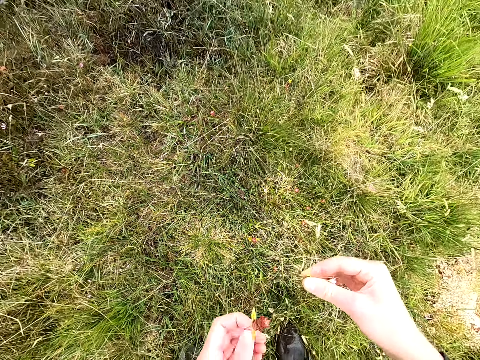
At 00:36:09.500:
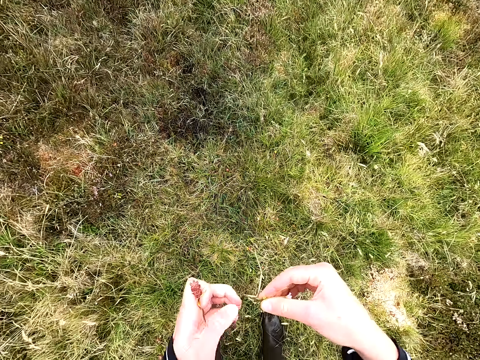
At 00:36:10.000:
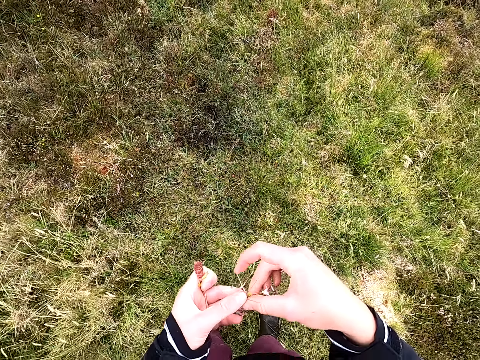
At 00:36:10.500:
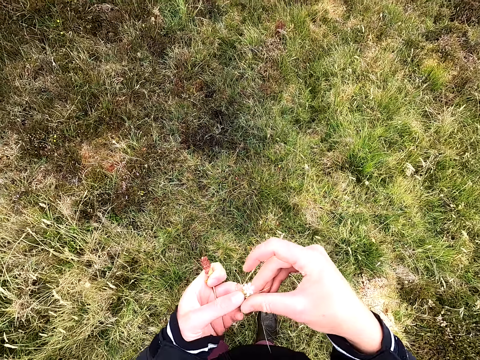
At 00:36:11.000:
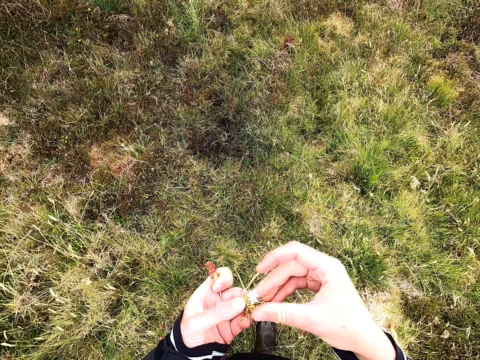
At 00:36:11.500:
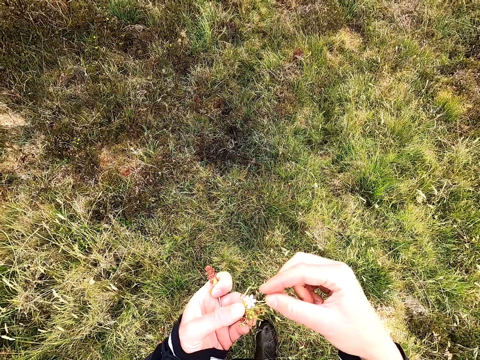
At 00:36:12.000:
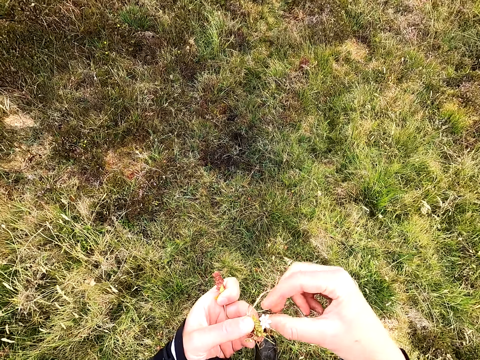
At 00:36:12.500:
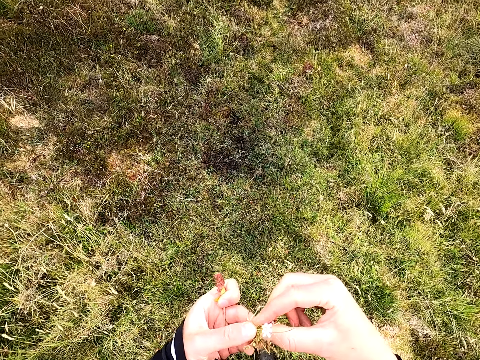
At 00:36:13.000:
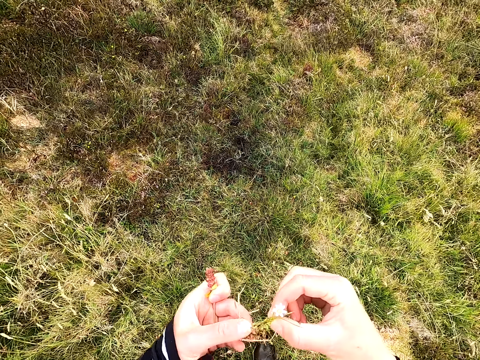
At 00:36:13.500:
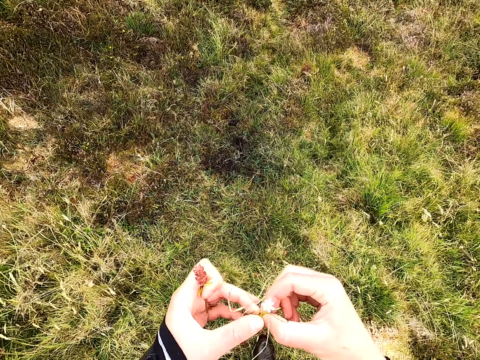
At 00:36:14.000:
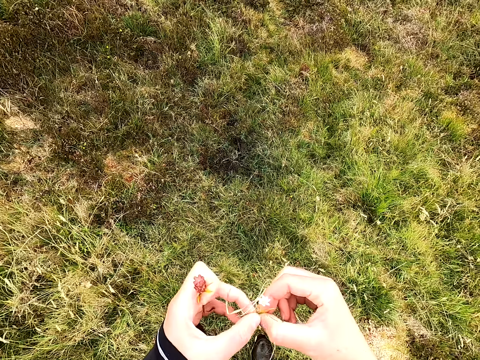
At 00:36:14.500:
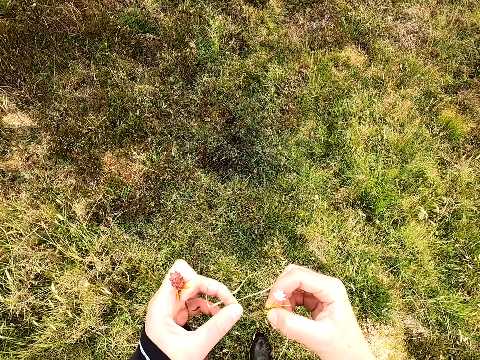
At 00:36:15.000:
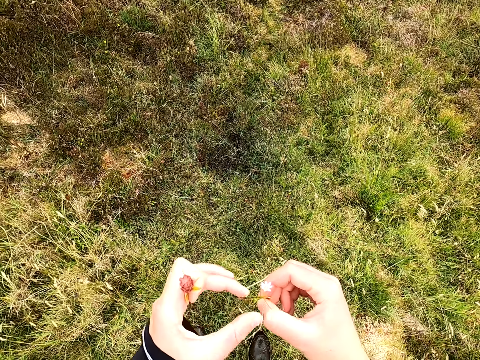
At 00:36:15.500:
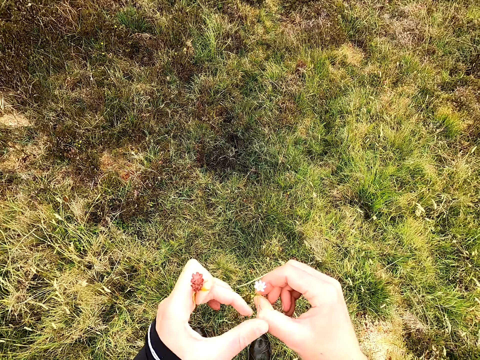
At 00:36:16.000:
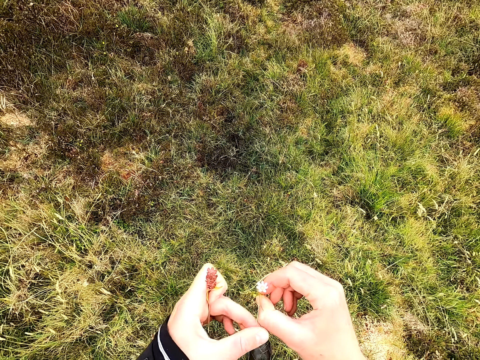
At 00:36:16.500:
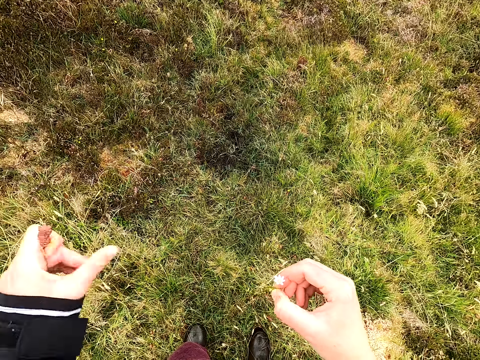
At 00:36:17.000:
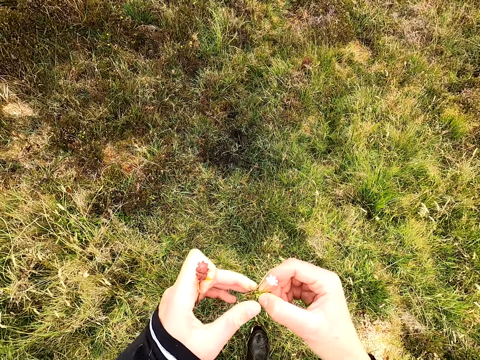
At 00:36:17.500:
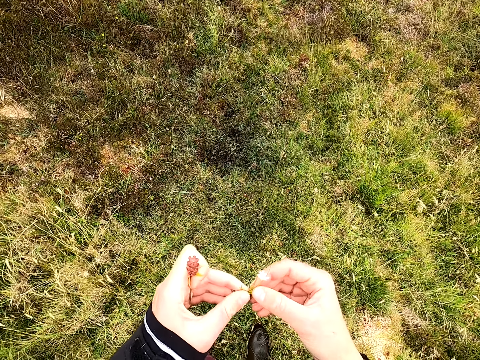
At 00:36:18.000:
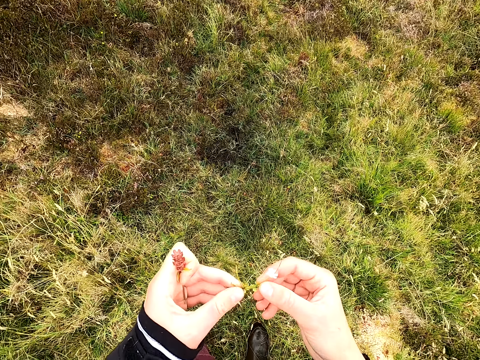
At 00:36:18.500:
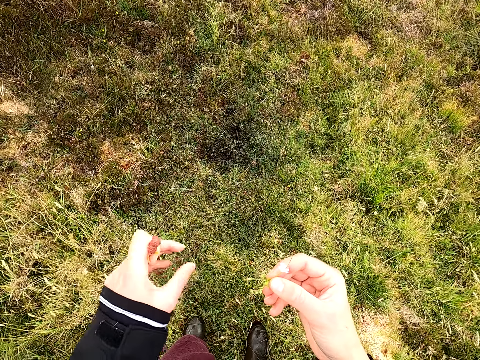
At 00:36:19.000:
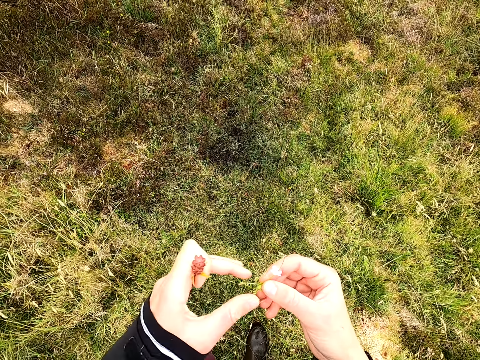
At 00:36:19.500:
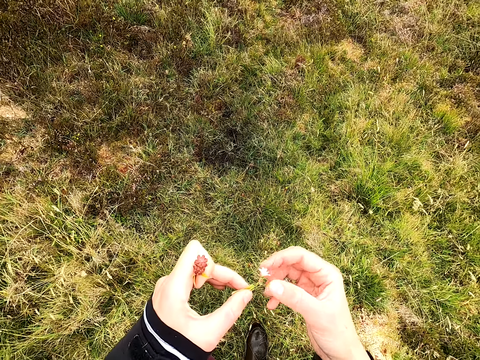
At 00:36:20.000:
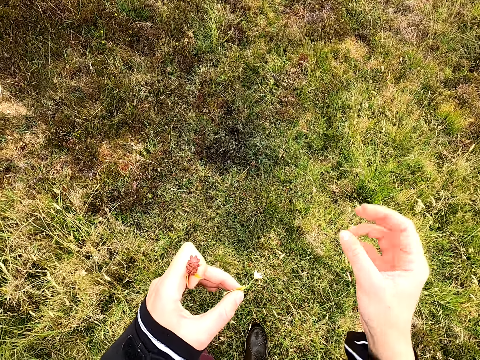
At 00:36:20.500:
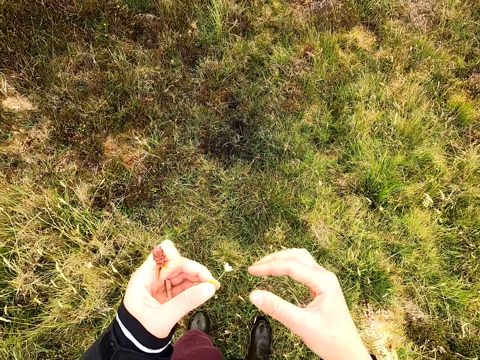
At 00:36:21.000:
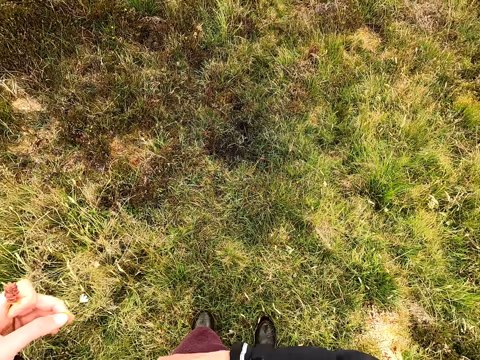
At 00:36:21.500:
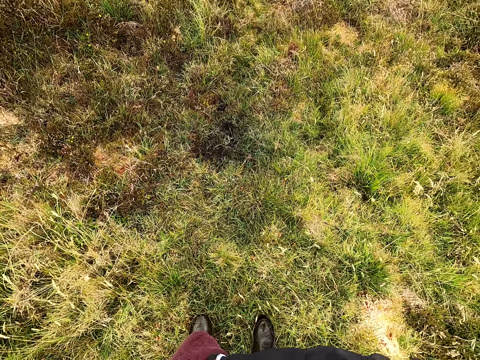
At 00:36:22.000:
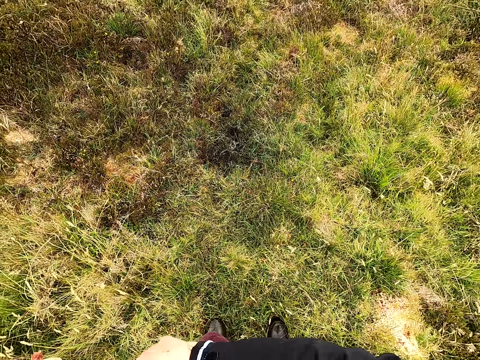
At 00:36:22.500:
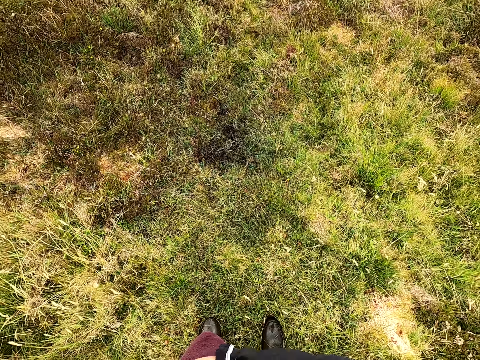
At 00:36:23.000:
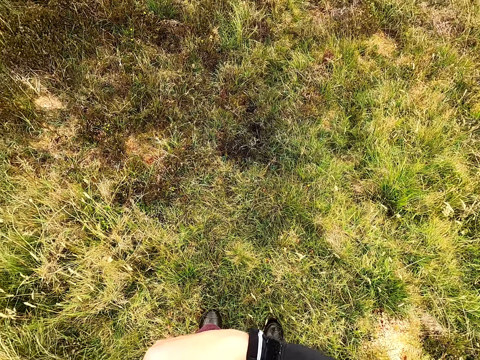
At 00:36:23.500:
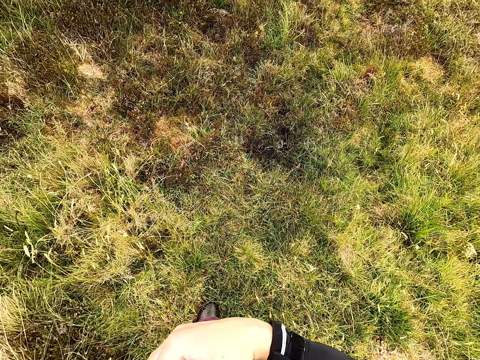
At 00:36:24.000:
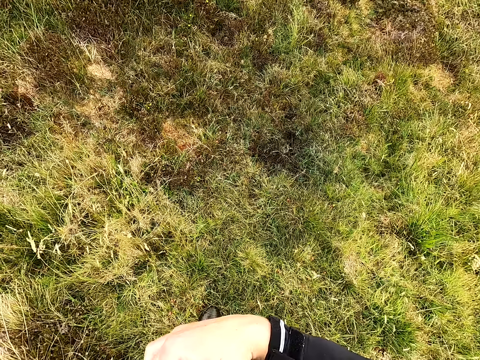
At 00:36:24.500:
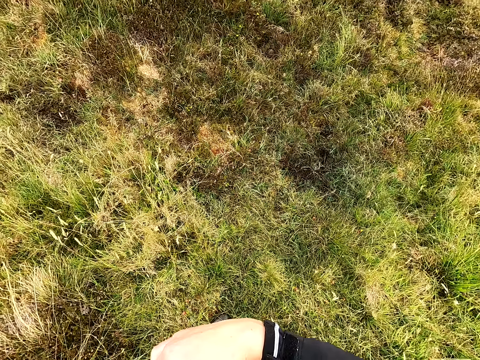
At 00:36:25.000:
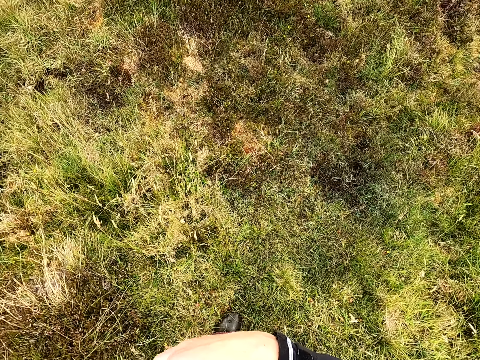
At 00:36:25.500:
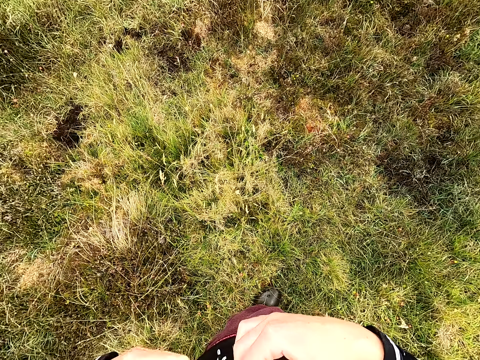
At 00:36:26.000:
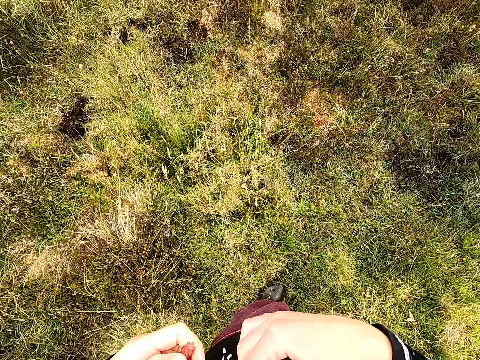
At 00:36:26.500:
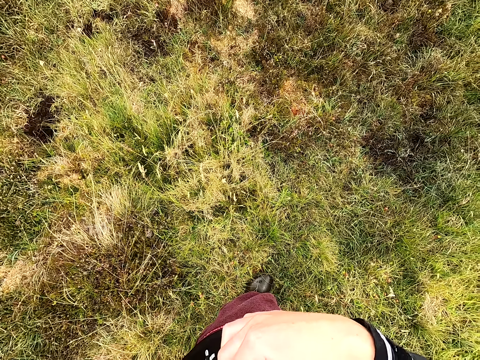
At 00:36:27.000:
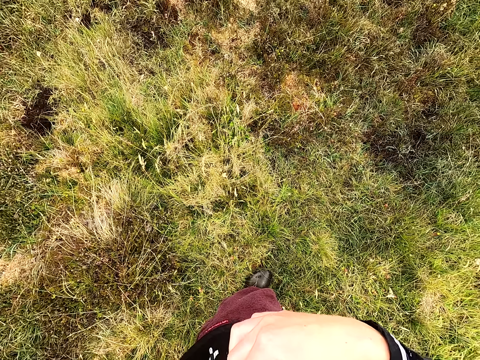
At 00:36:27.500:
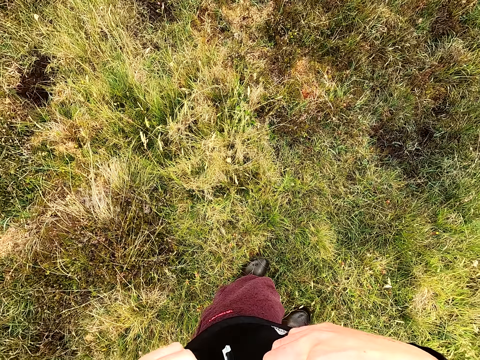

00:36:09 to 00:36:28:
The camera wearer looks at the plants. They remove the grass from the plant. They put the plants in the pocket.

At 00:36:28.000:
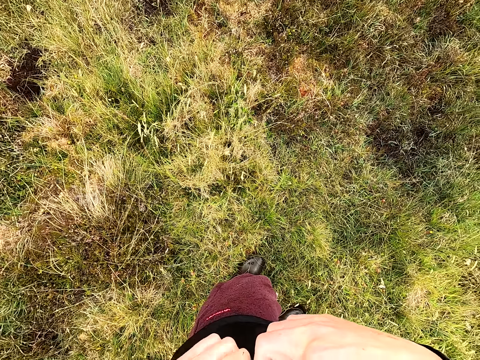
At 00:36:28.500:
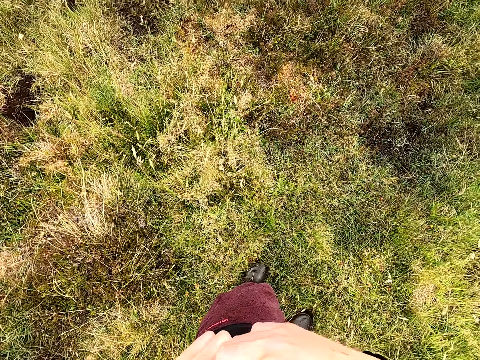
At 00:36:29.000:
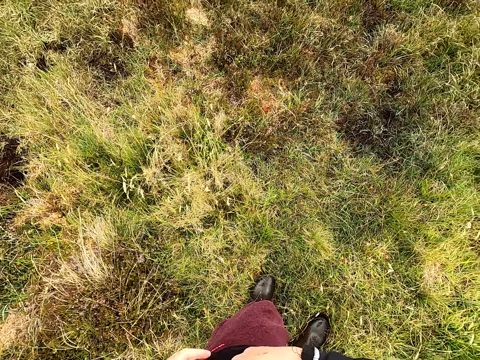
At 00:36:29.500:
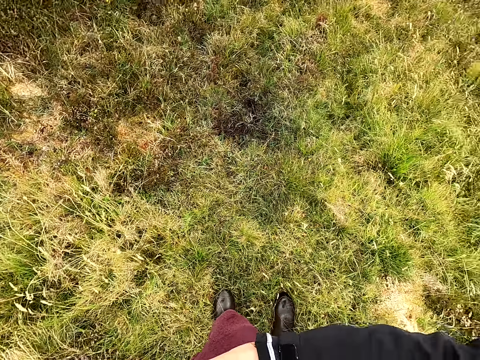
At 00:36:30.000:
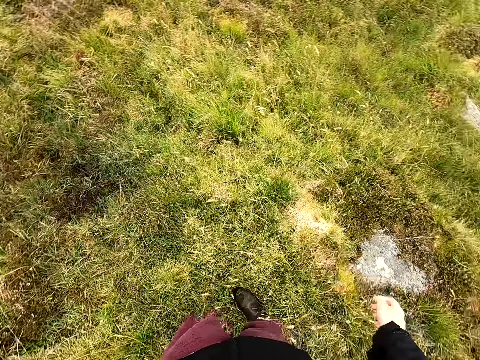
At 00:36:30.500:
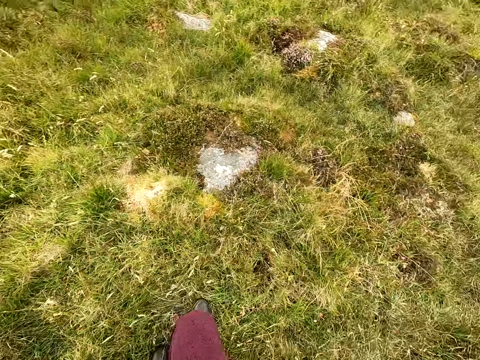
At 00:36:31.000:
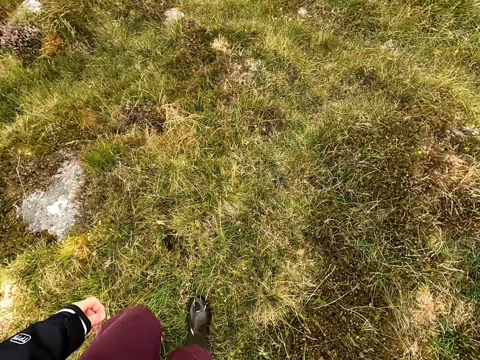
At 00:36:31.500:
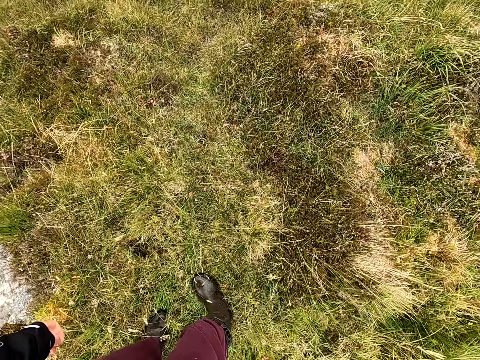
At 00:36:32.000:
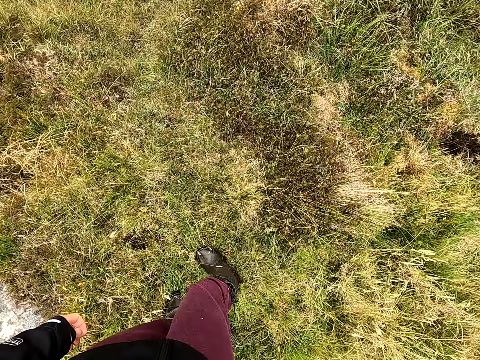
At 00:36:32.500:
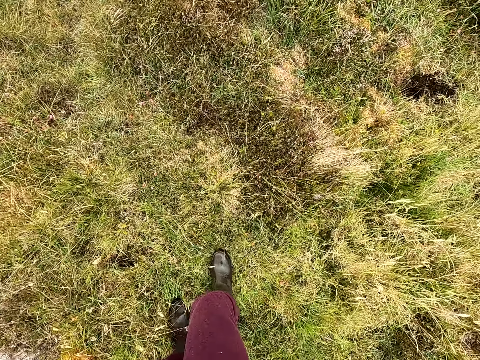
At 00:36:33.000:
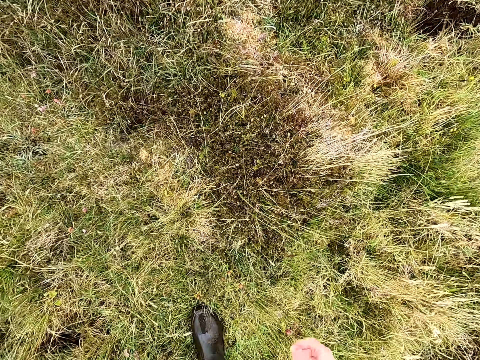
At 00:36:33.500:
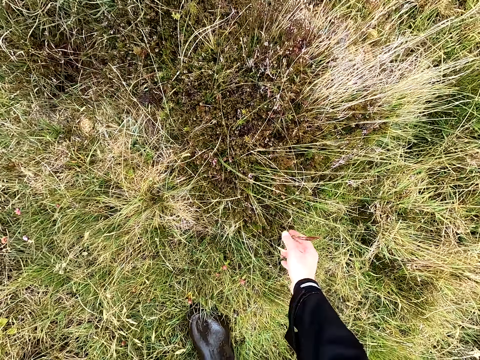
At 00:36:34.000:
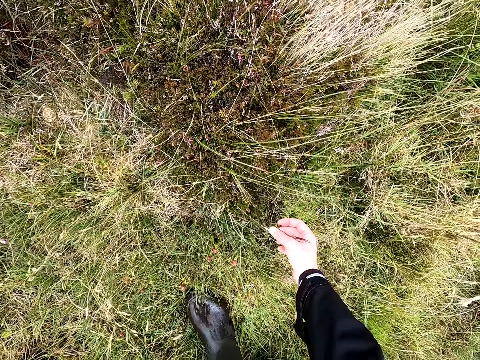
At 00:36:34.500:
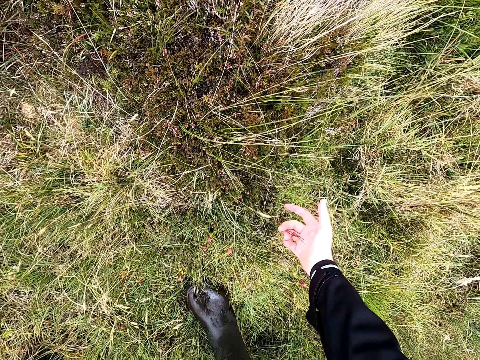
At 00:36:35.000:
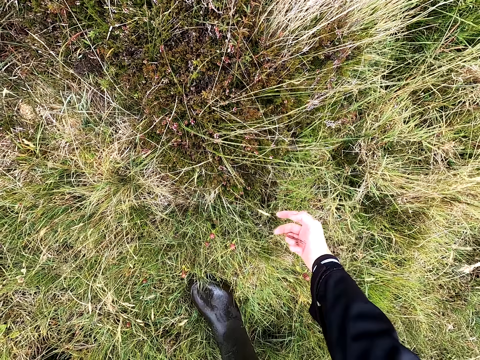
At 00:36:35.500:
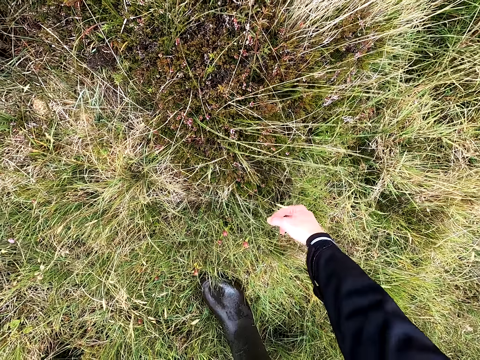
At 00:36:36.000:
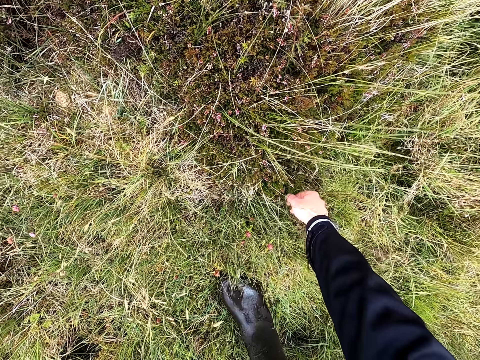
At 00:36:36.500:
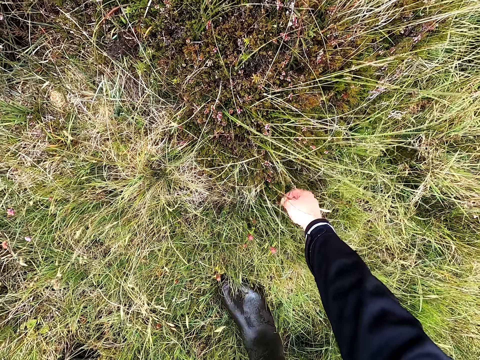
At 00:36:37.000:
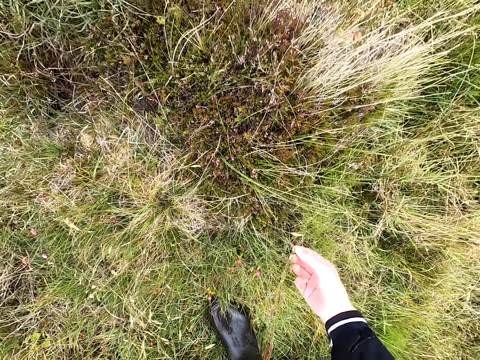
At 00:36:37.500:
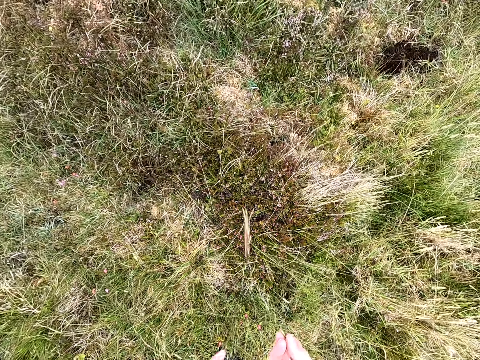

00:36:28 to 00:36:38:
The camera wearer looks around. They uproot the plant. They pick the flower on the grass. They look at the plant.
